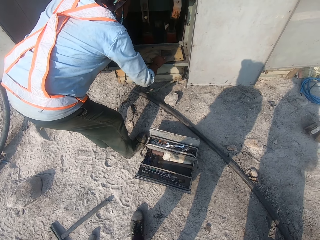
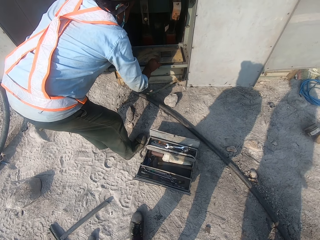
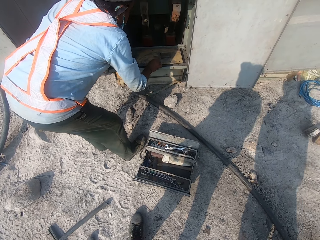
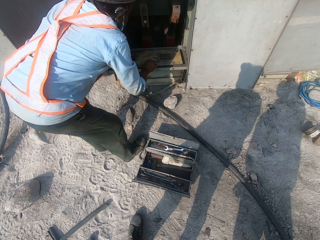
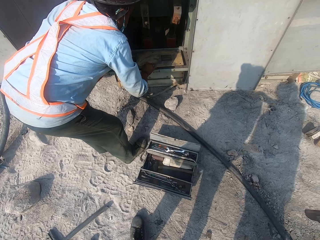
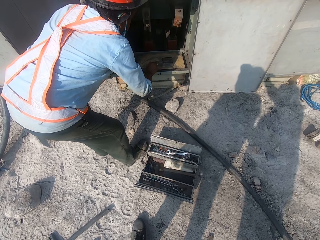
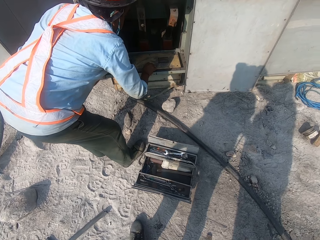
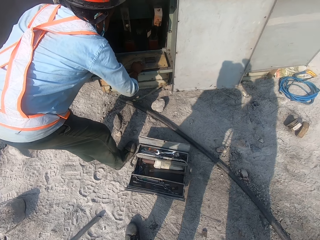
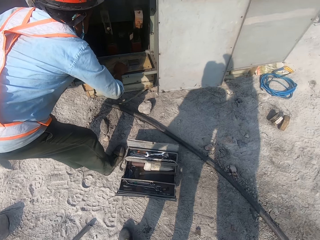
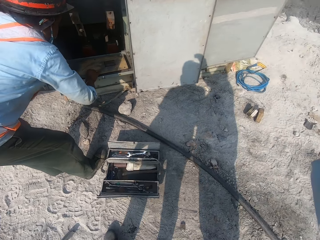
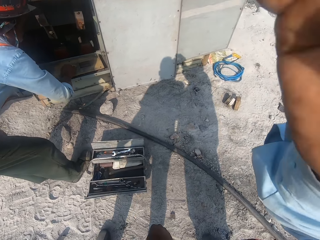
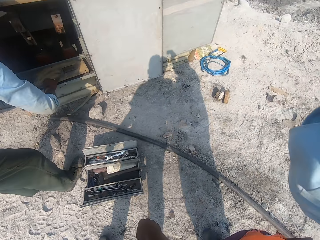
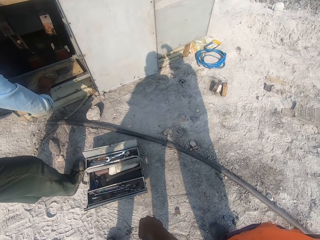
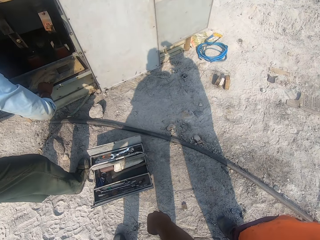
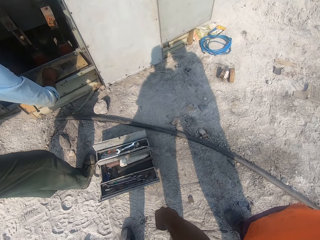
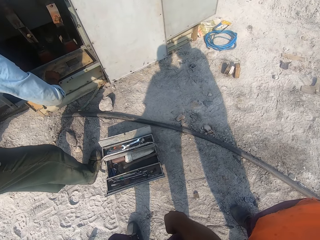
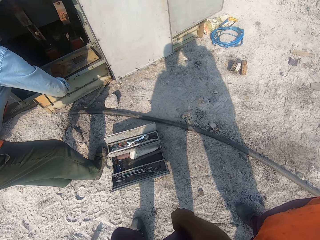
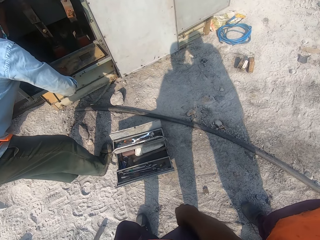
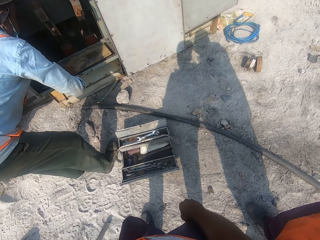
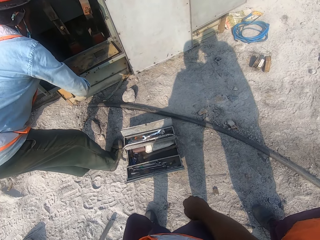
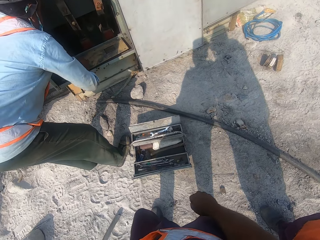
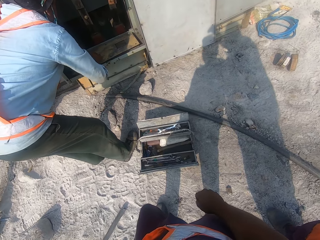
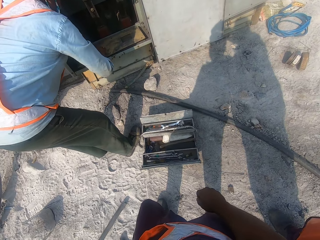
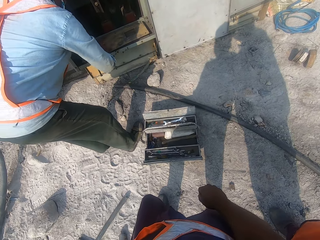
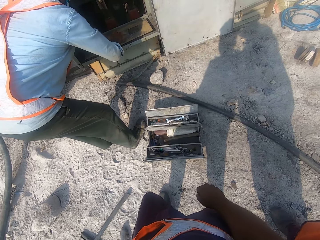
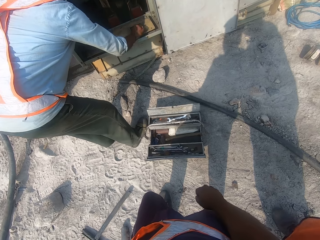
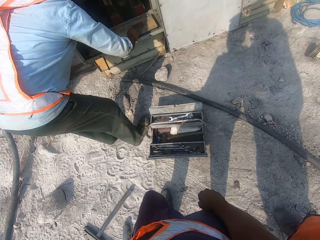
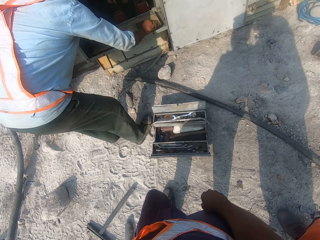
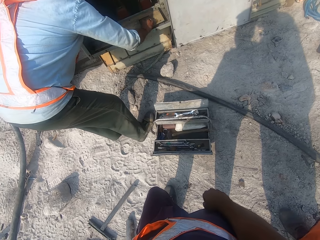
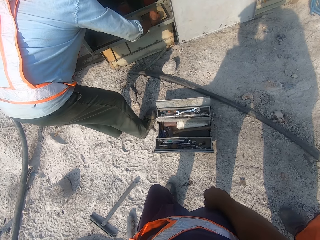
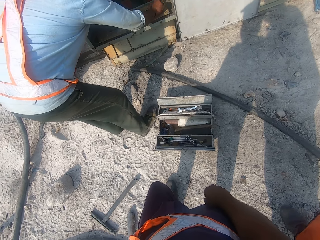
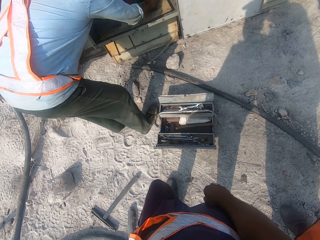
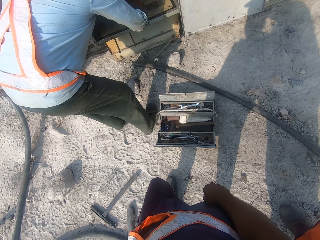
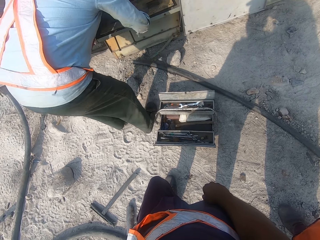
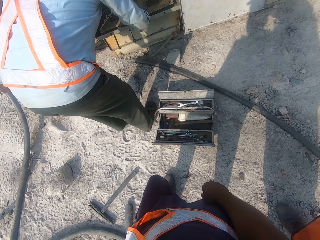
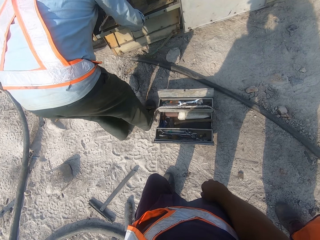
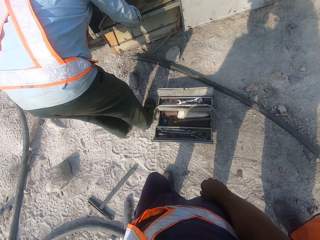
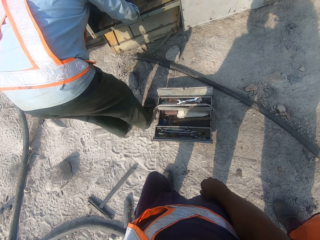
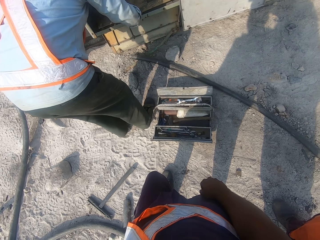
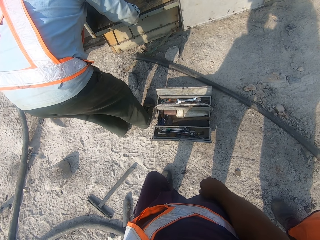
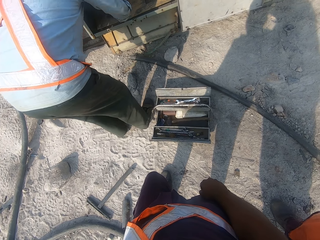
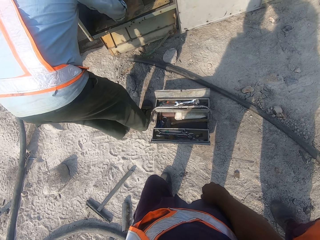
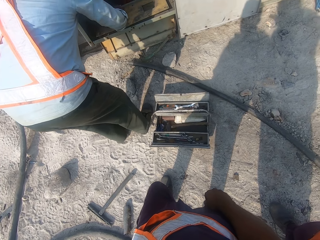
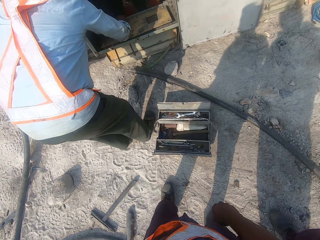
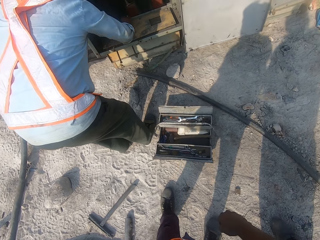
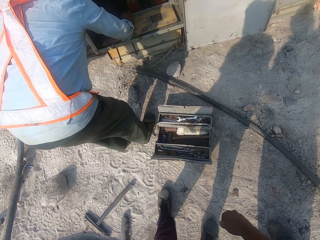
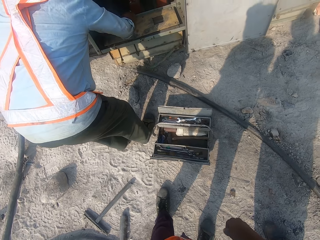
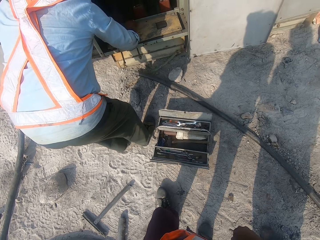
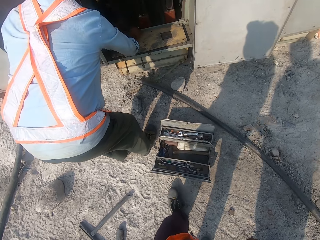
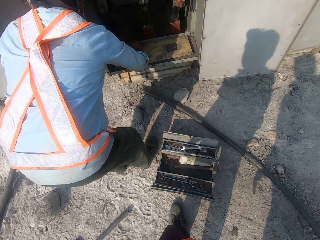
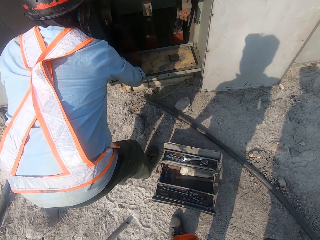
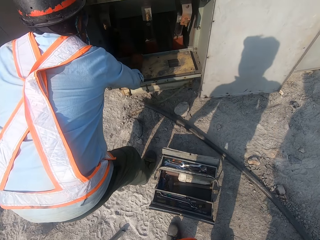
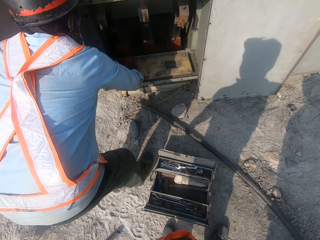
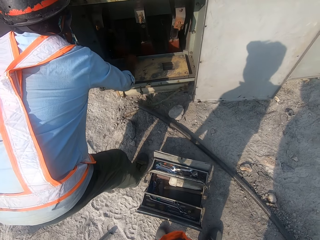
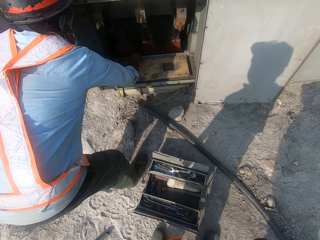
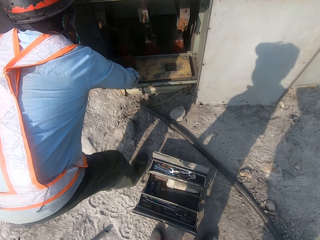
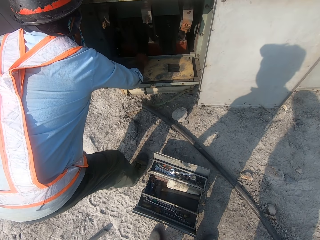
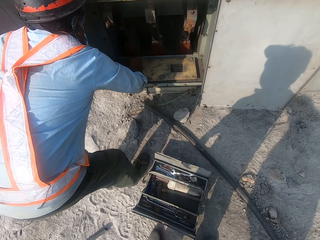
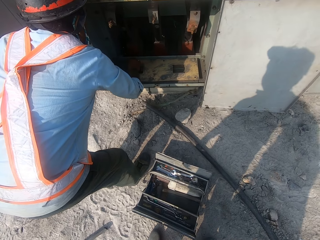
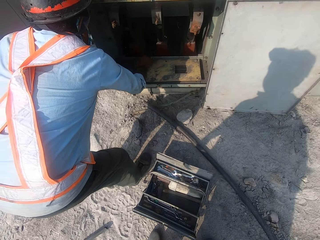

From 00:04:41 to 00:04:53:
A man adjusts the camera wearer's camera.

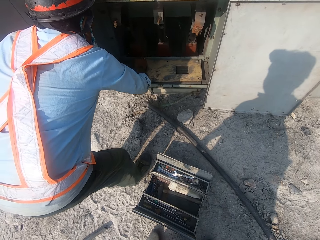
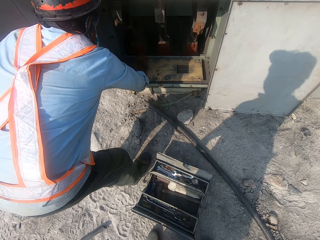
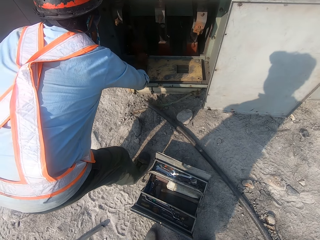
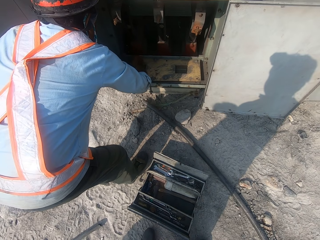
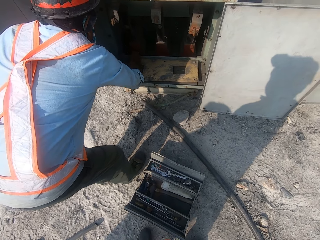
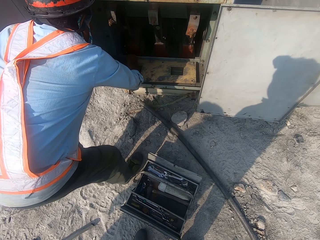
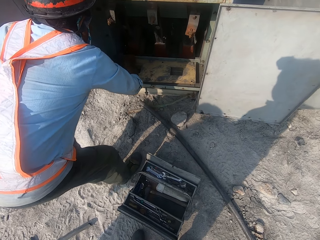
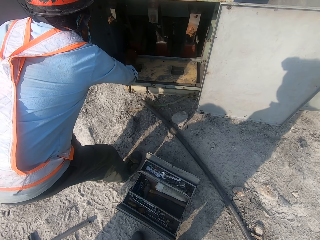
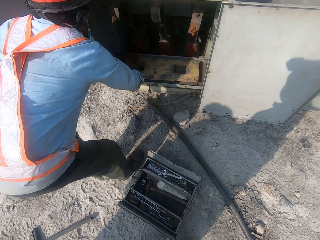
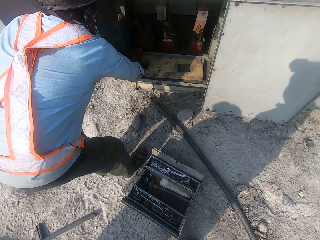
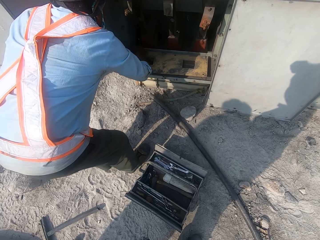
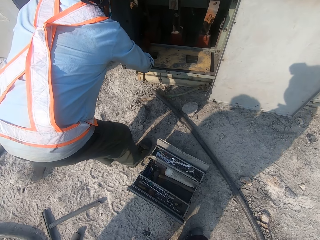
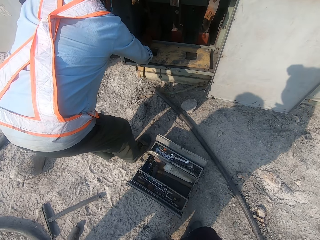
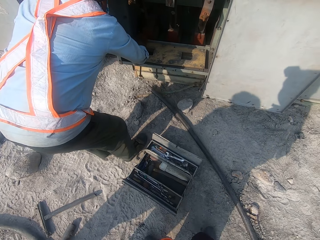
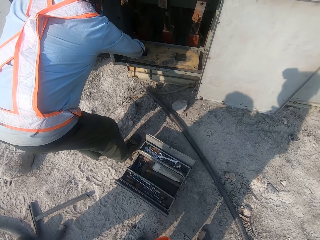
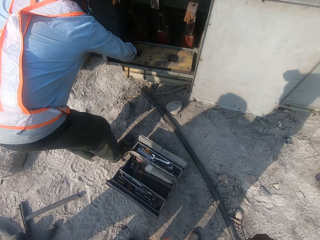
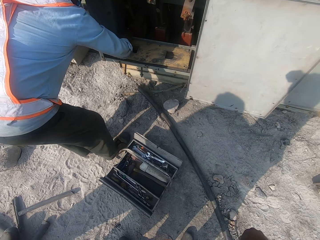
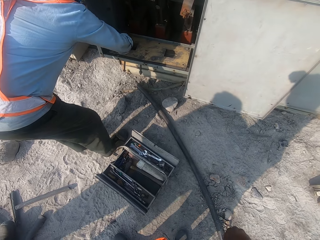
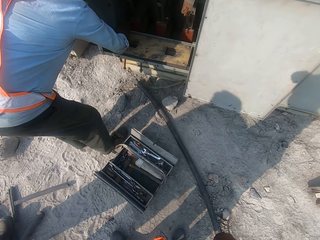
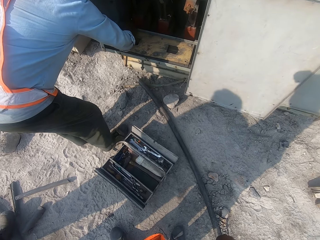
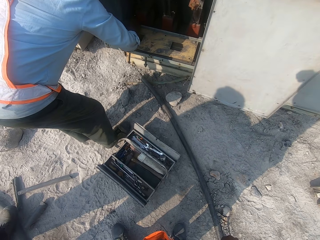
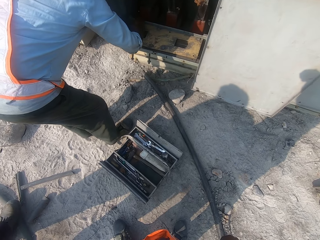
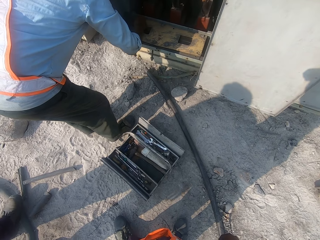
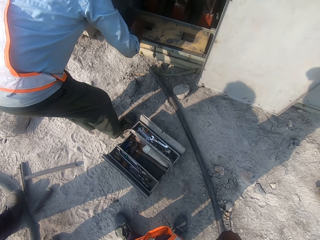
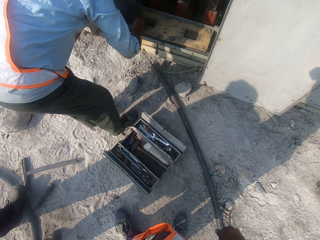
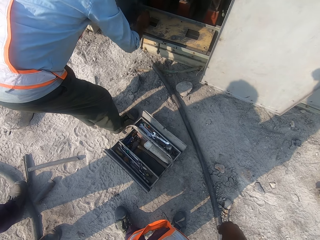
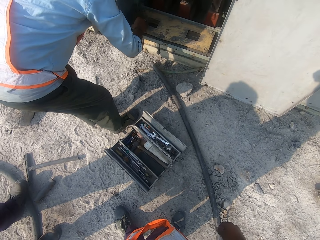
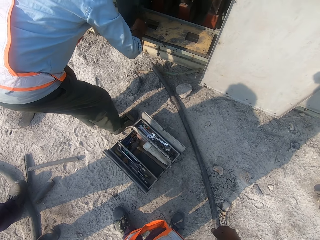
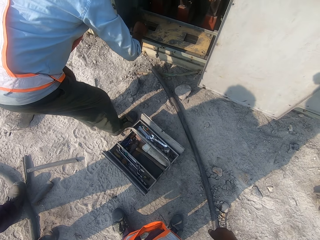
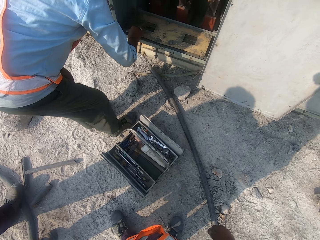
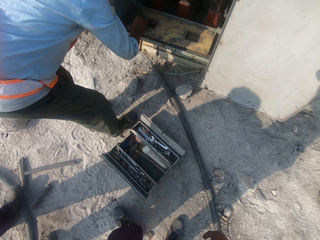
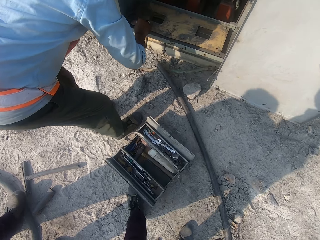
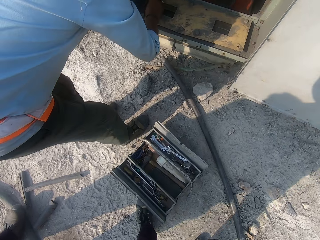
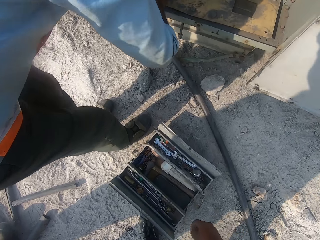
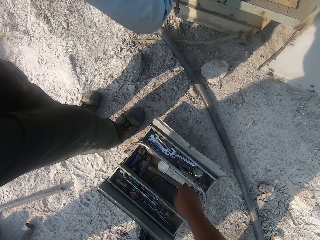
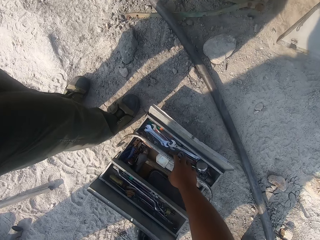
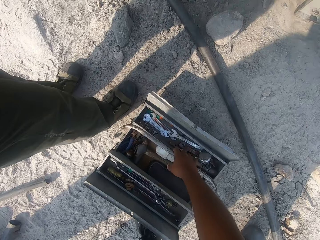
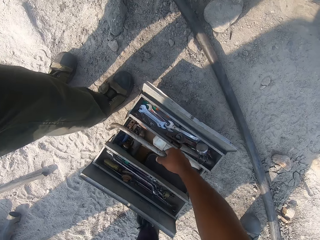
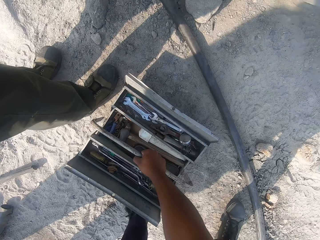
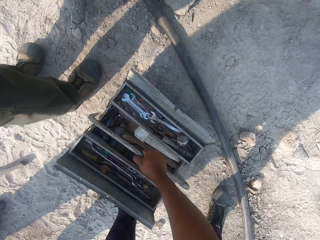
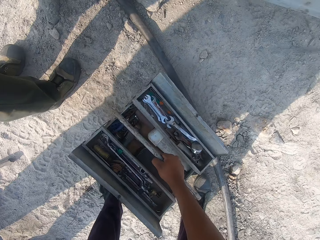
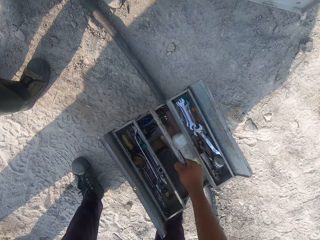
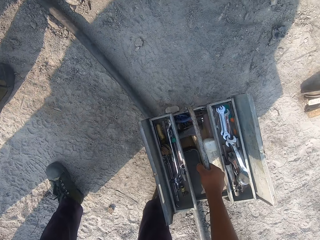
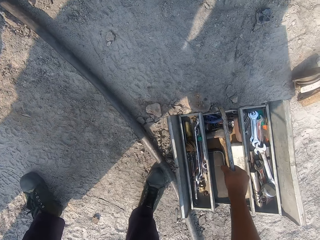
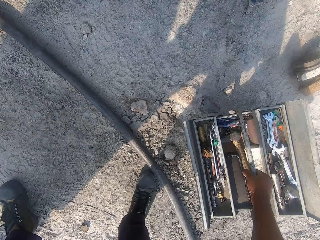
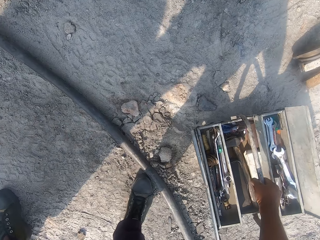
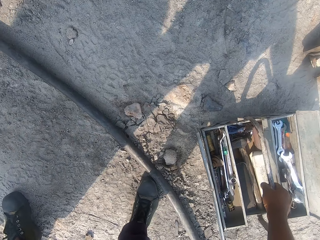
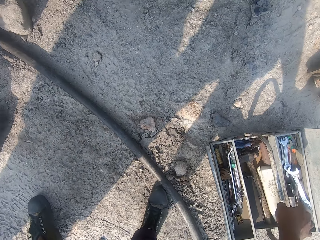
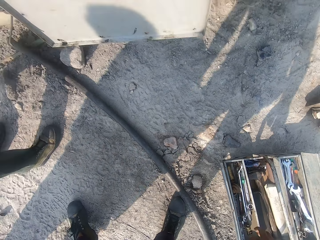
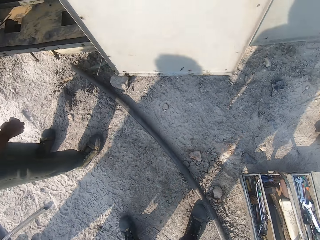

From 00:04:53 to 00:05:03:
The camera wearer lifts up a tool box on the ground with his right hand. He puts the tool box on the ground.
